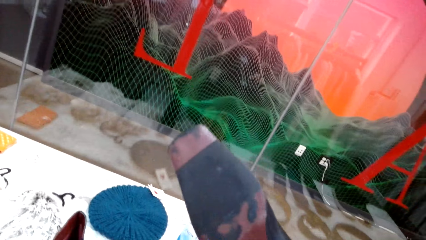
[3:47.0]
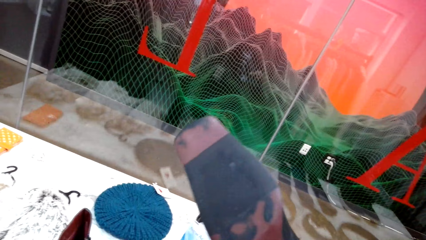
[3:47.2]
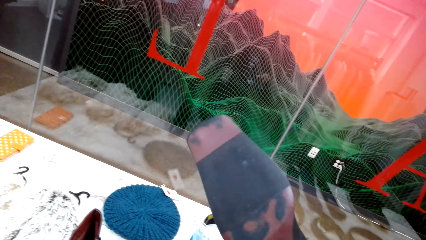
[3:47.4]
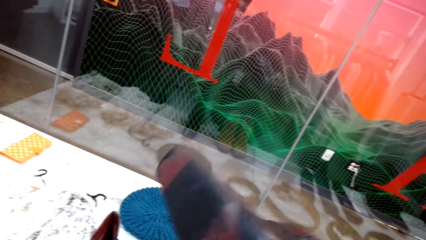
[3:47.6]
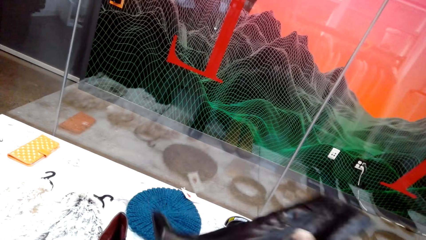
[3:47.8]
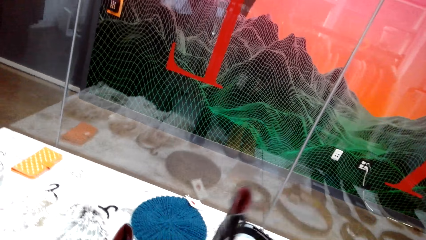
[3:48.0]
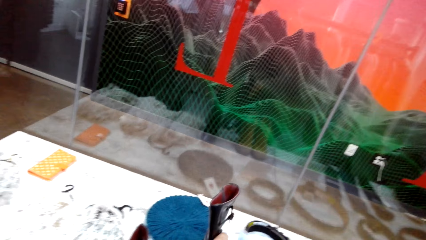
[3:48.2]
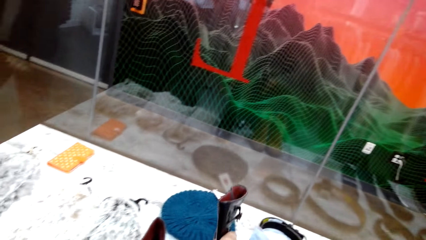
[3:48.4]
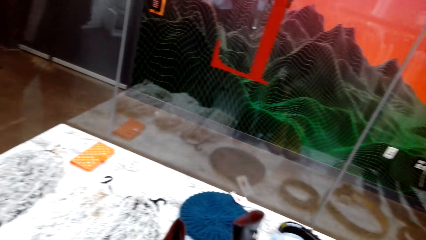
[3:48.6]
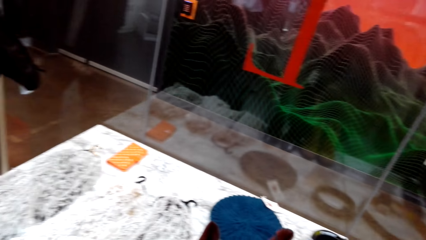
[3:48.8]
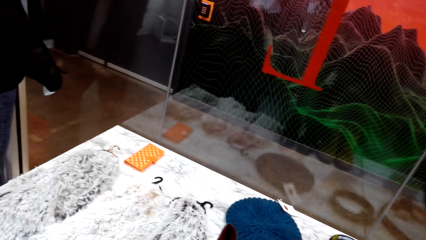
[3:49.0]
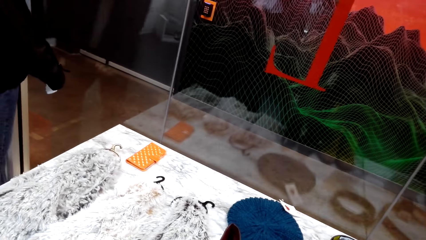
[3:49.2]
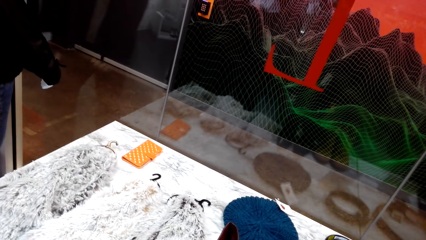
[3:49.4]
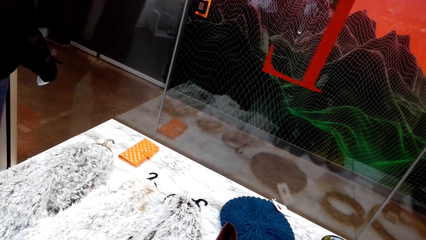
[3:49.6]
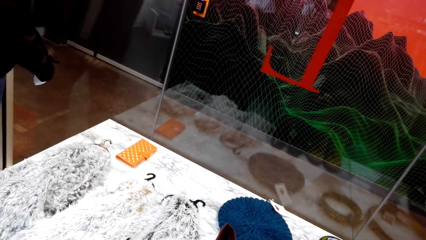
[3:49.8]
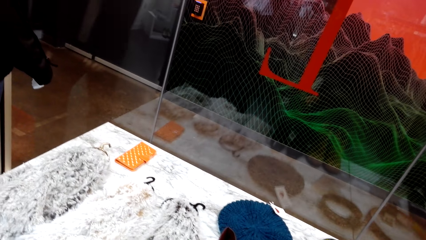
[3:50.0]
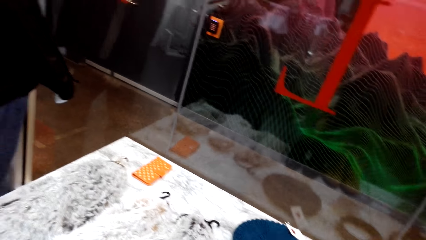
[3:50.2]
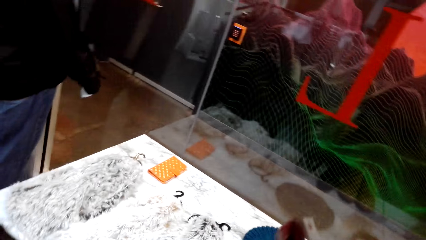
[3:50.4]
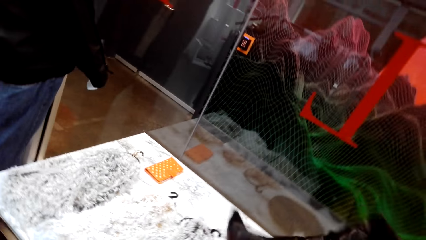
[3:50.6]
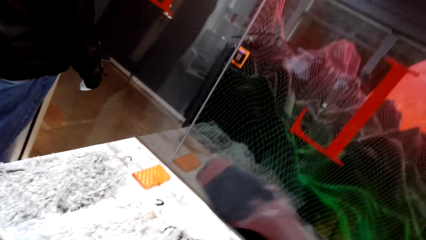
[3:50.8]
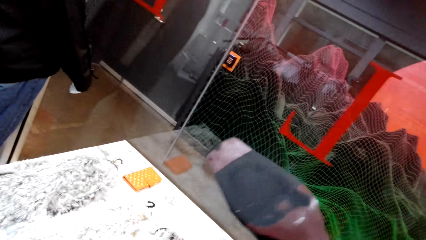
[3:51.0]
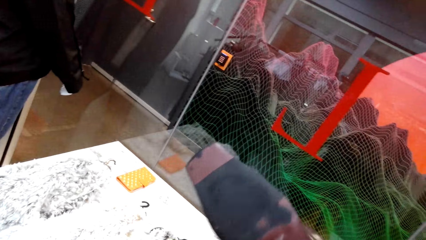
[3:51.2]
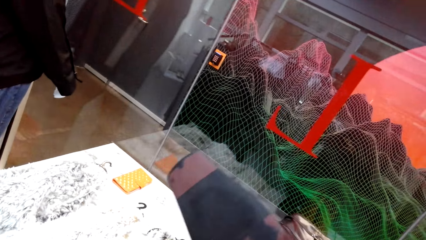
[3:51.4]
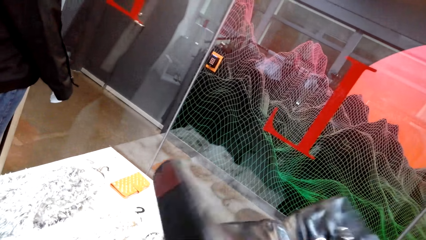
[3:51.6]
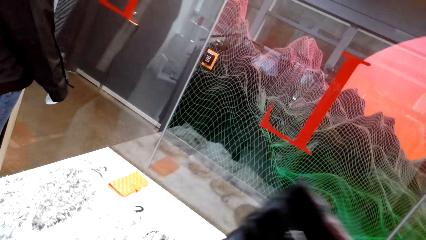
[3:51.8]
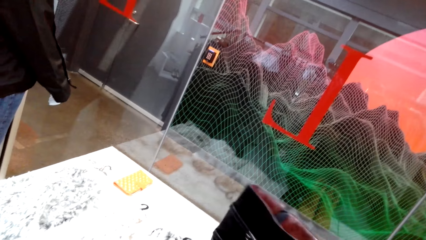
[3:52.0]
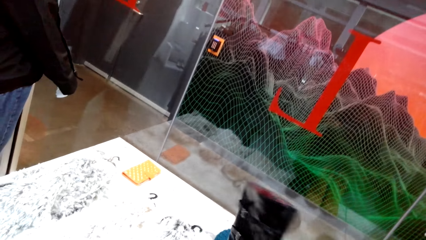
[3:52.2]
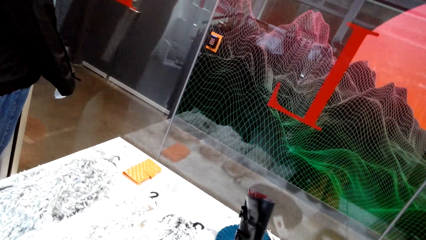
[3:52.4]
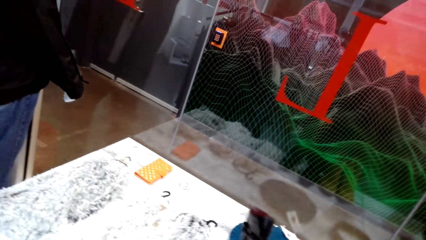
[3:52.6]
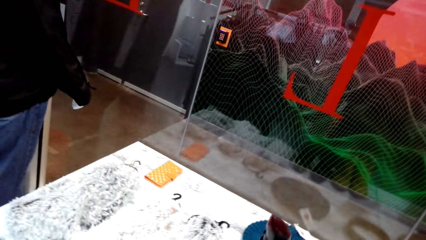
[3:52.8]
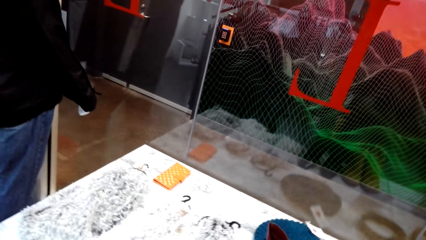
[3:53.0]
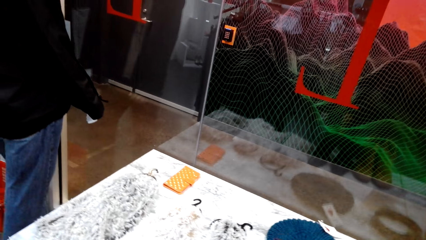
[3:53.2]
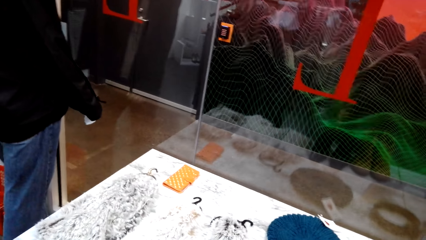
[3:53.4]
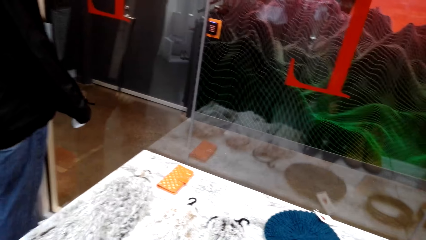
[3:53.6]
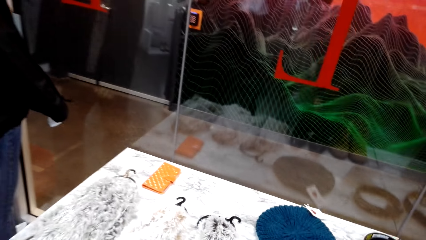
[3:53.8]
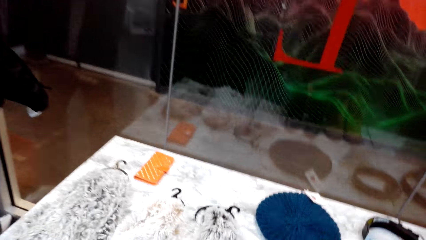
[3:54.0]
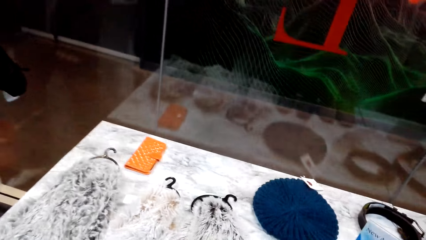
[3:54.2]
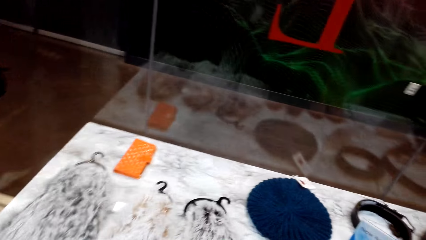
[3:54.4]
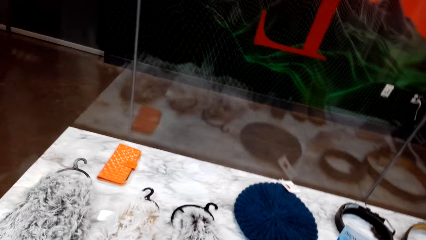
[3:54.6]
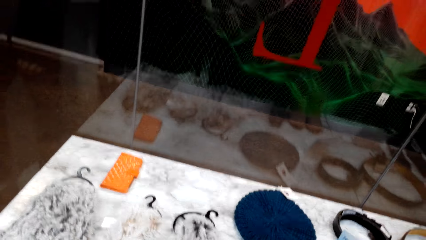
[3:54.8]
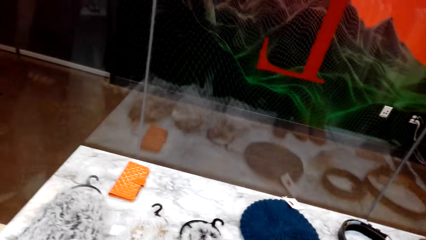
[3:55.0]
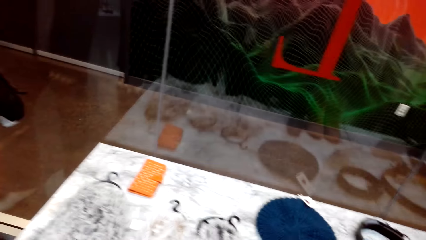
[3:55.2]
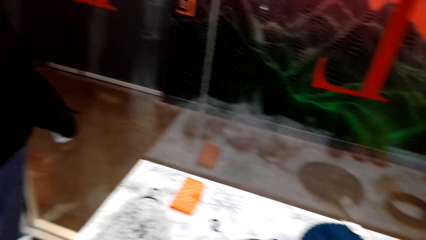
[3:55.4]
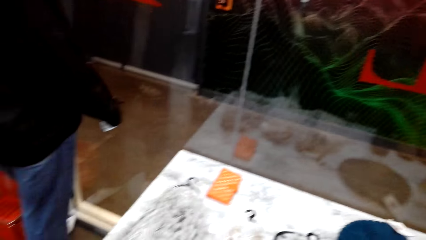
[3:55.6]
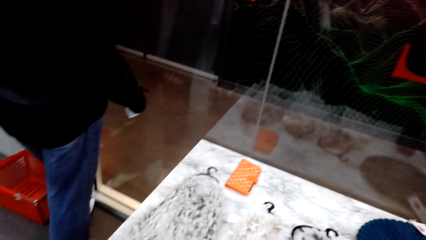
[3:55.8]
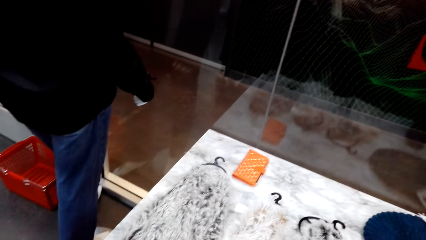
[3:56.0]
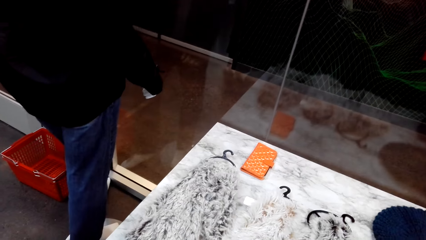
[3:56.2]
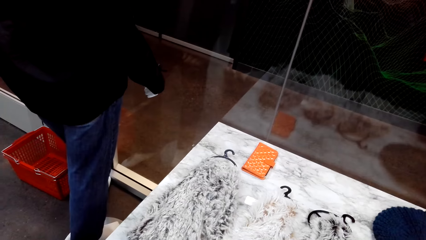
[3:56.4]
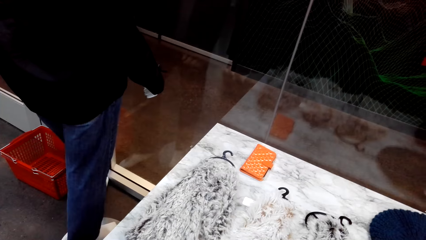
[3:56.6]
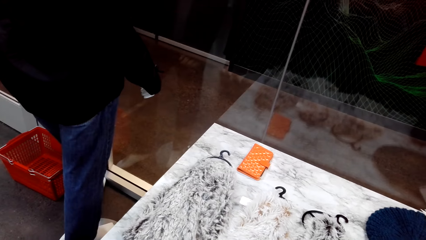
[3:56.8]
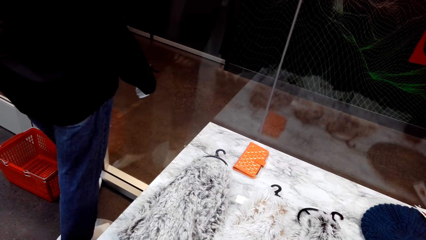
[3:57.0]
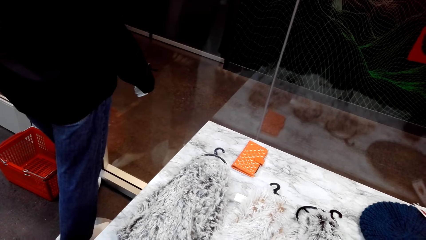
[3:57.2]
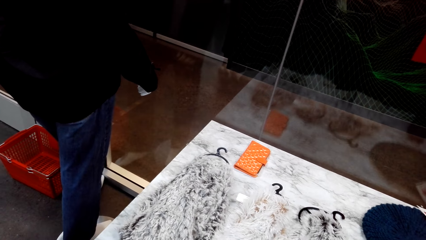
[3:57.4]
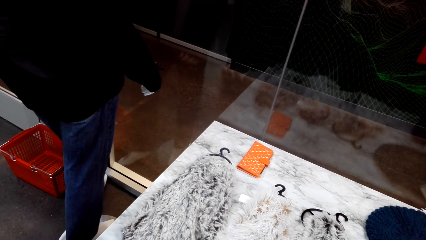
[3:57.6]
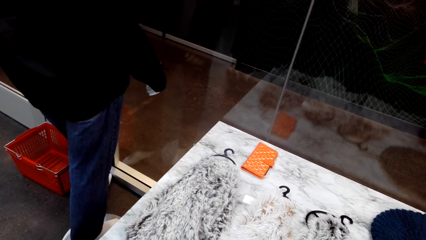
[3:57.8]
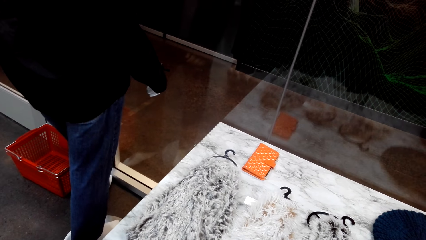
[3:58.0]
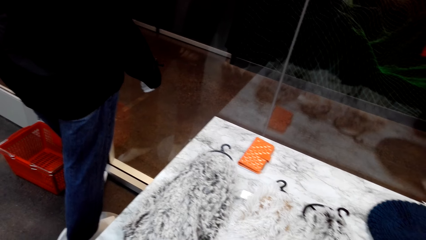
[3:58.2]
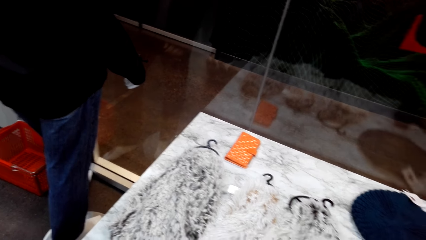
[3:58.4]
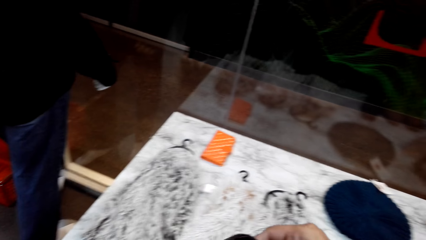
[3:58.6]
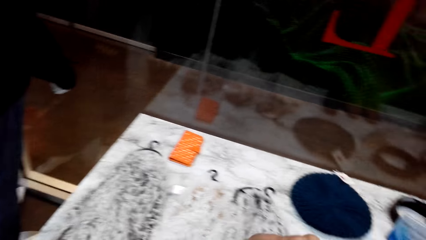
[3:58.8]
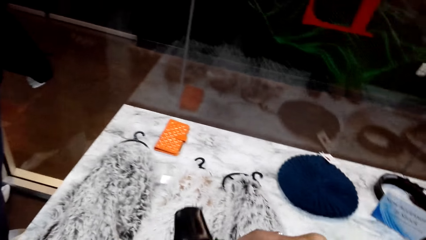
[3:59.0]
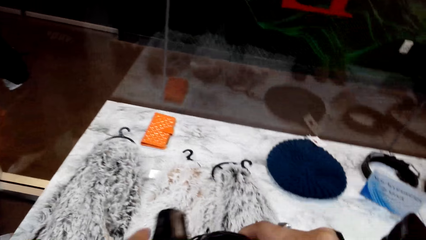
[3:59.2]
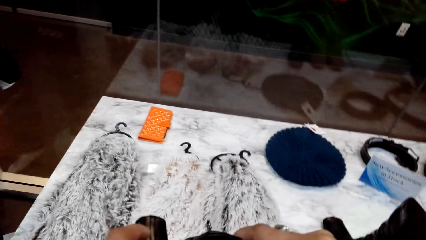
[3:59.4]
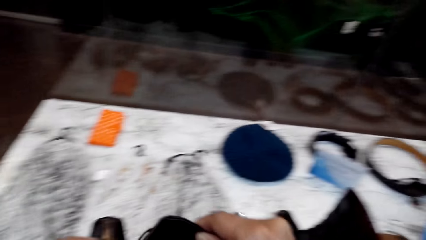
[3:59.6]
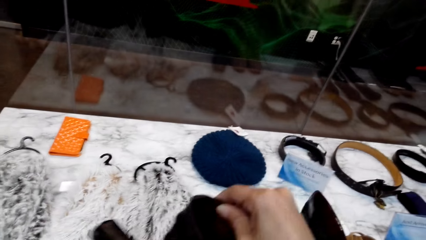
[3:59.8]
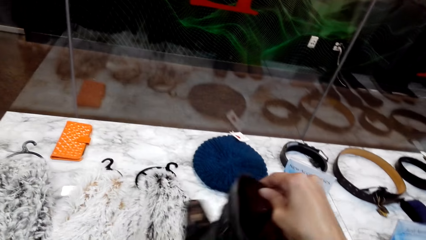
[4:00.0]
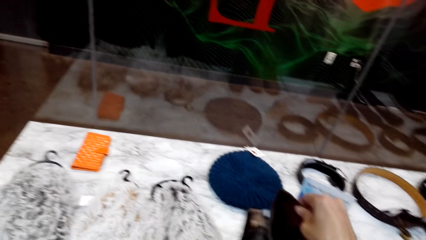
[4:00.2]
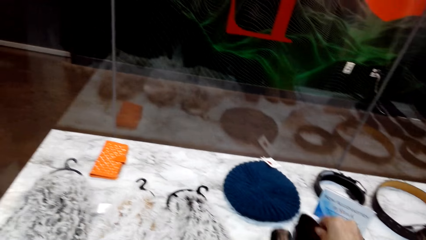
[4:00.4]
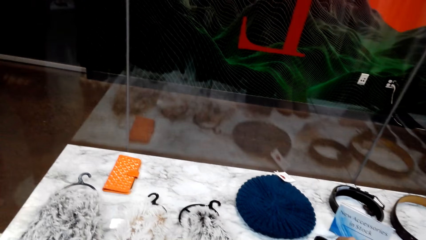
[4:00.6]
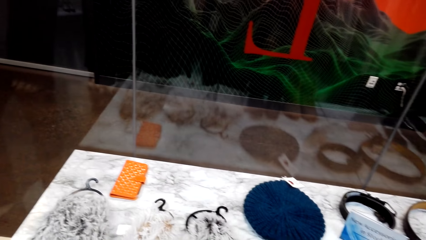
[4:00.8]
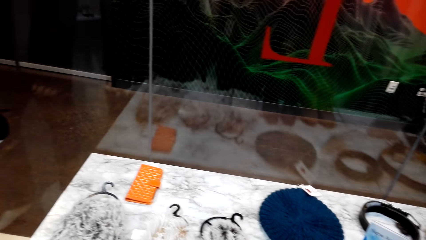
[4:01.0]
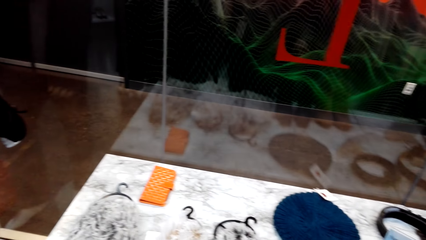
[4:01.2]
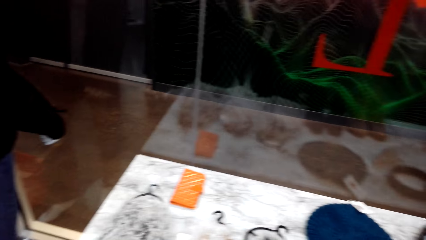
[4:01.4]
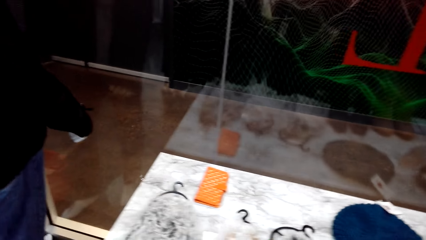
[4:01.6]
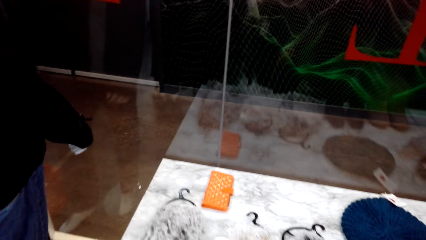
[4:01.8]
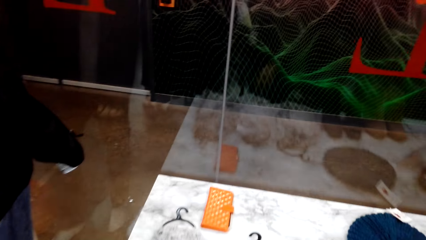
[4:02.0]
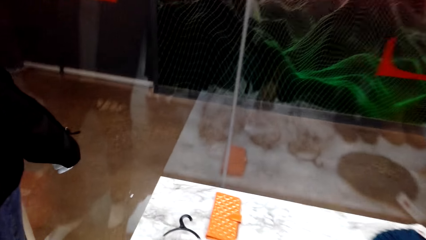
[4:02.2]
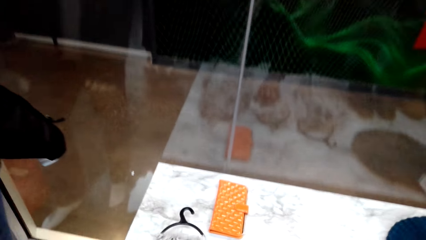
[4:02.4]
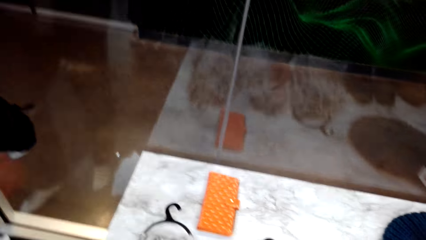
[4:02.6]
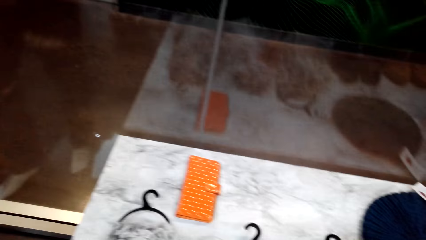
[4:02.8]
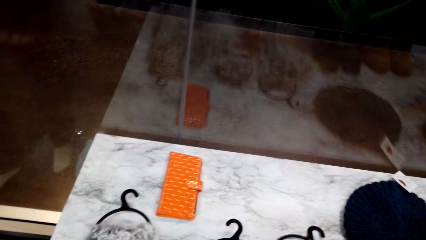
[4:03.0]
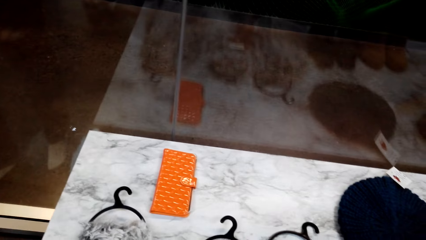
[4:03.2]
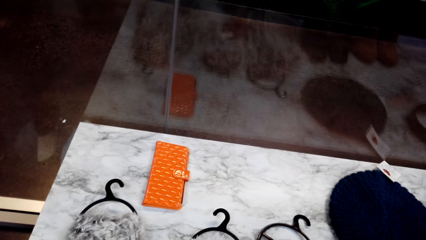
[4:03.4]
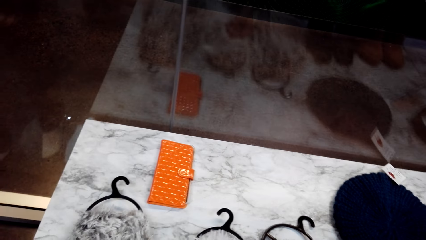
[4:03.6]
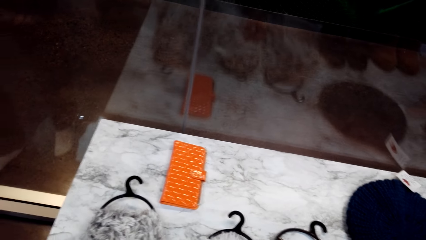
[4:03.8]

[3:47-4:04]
The camera wearer holds a shoe. He picks up a boot from the table, checks the boot and returns the boot on the table. He picks up another boot on the table, checks the boot and returns the boot on the table. He looks at the clothes. He holds the boot in his right hand and puts the boot on the table.
